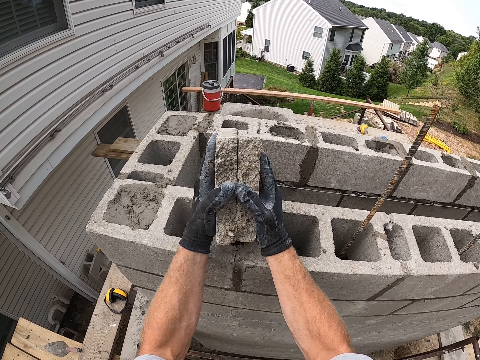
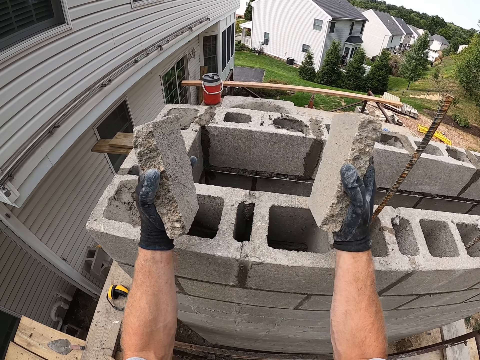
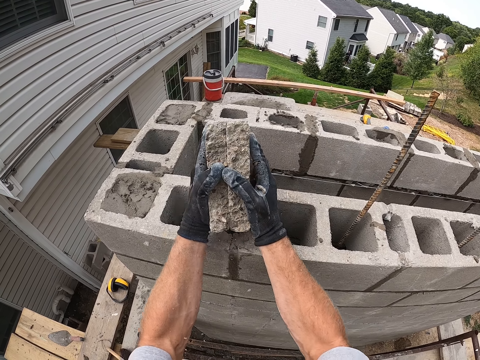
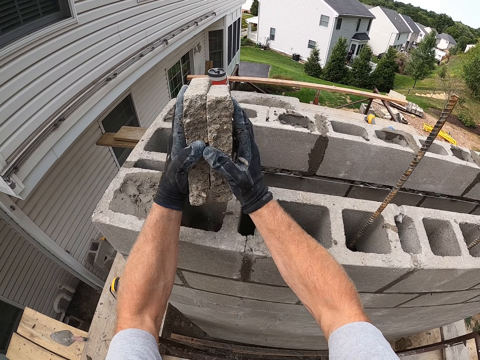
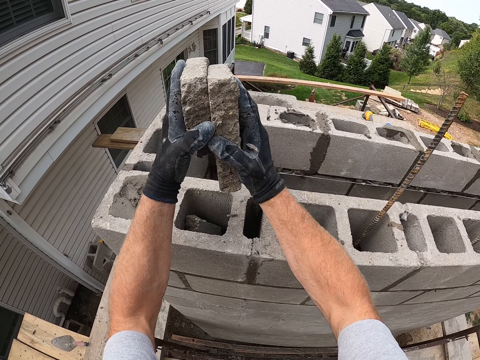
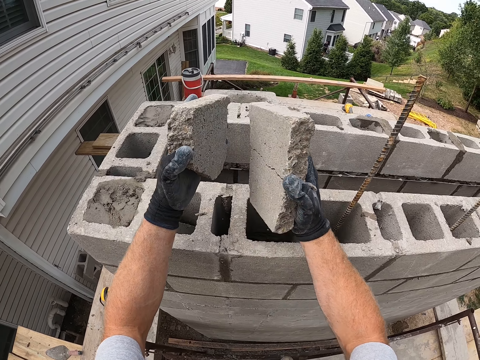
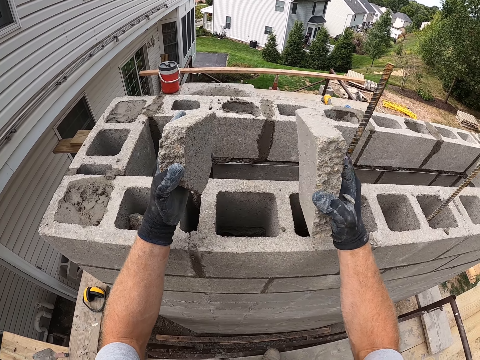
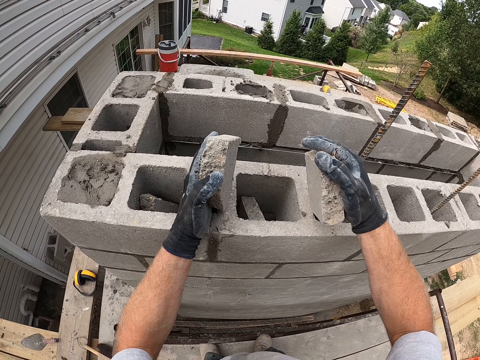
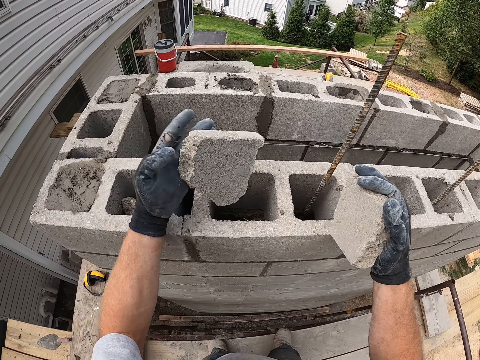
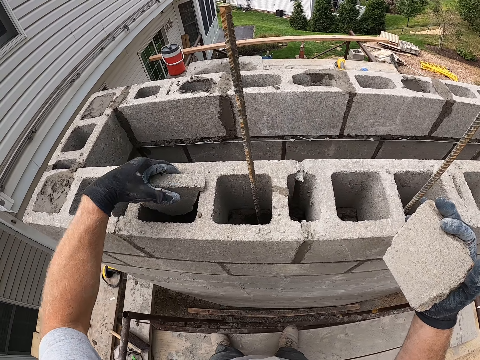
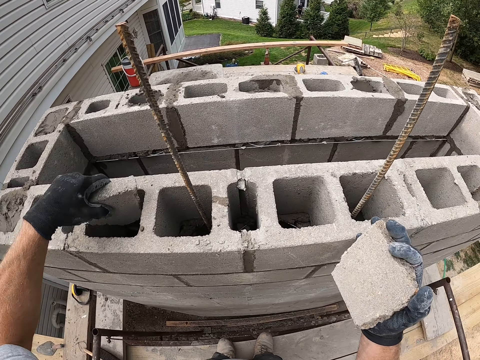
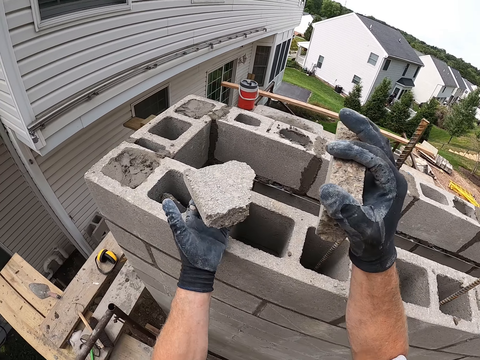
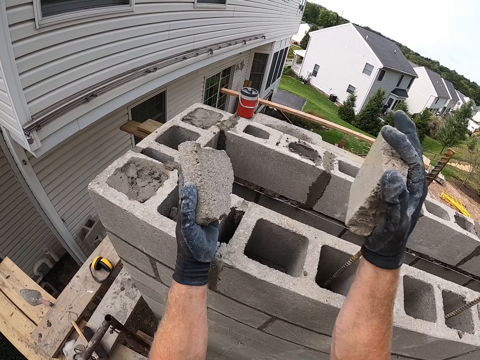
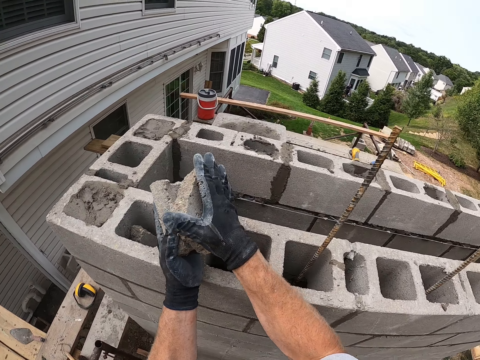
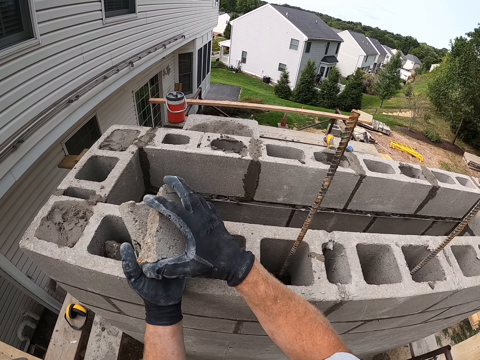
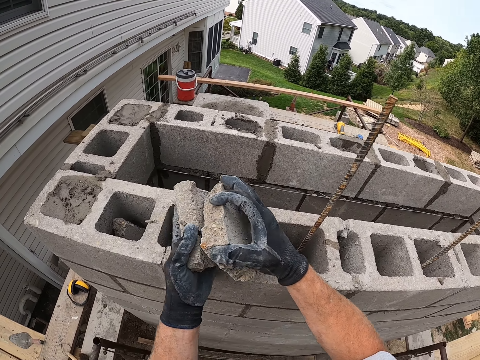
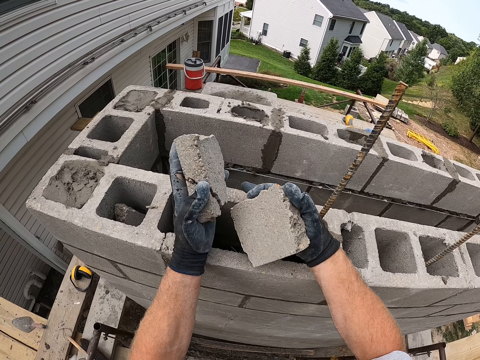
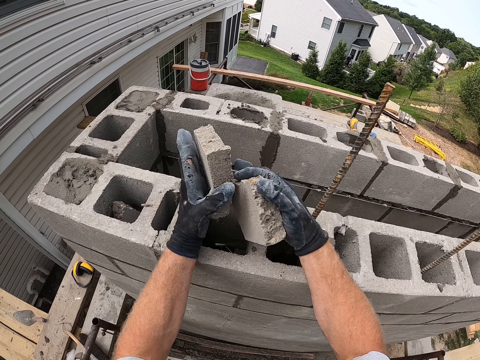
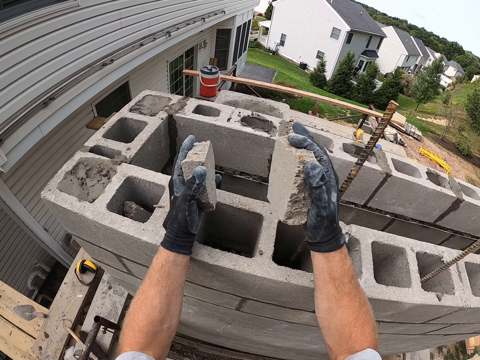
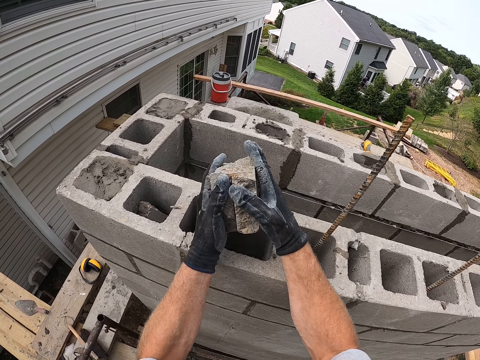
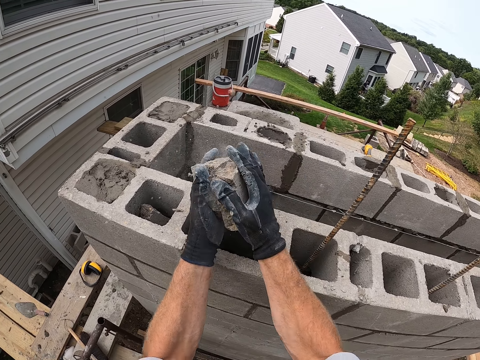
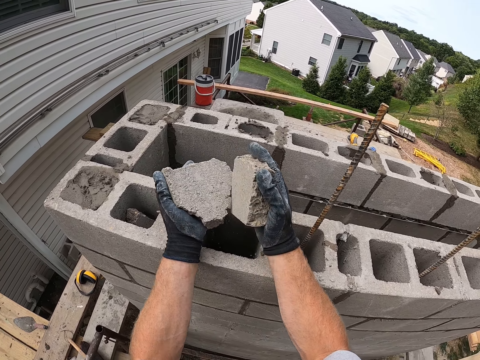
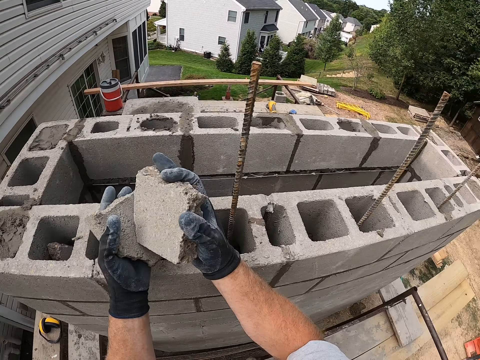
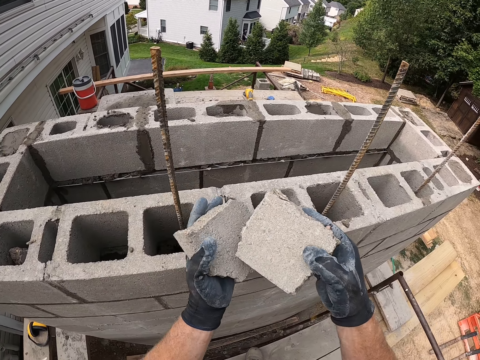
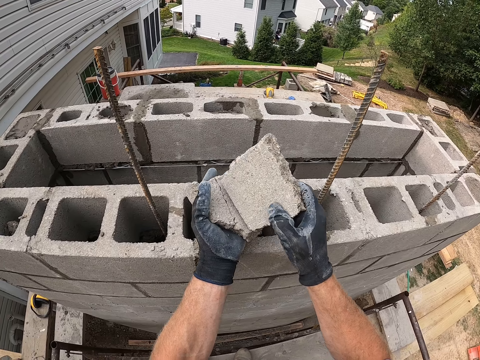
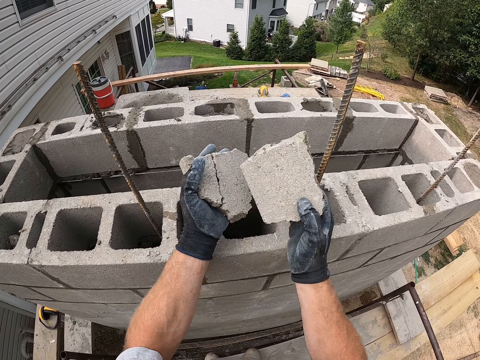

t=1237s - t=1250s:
The camera wearer drops pieces of the concrete blocks into the concrete blocks. He moves his hands. He puts concrete block pieces in the hollow block. He picks one concrete block piece. He hits the two concrete blocks together with both hands. He drops pieces of the concrete blocks into the concrete blocks. He hits the two concrete blocks together with both hands. He walks in the scaffolding. He hits the concrete blocks together. He passes the concrete block piece in the right hand.

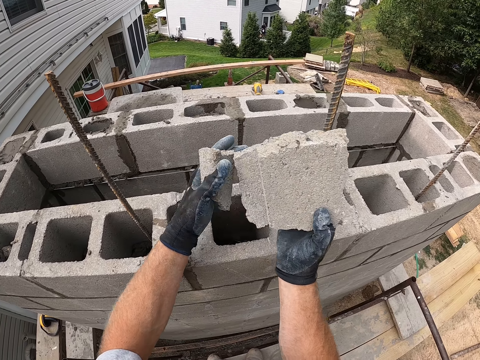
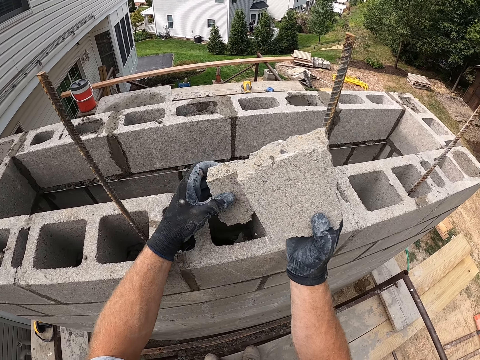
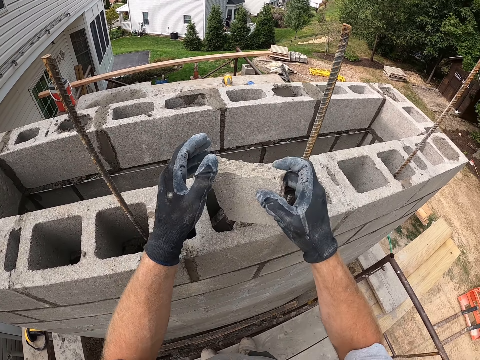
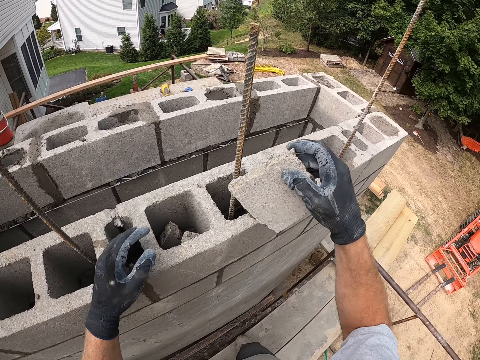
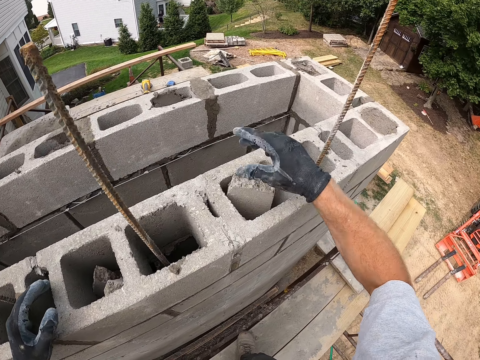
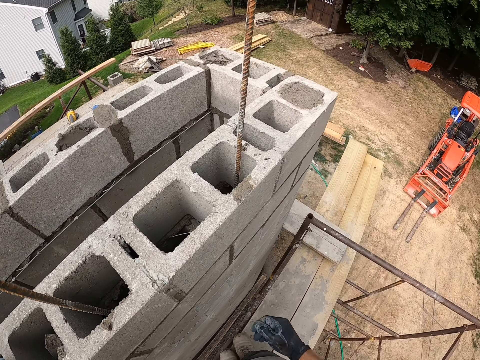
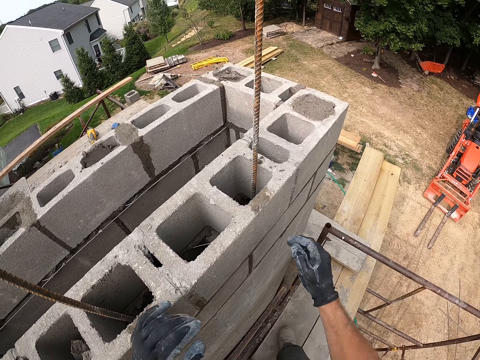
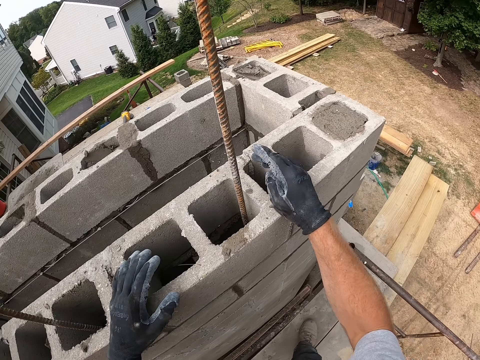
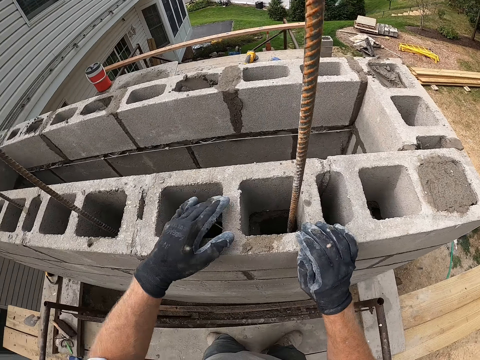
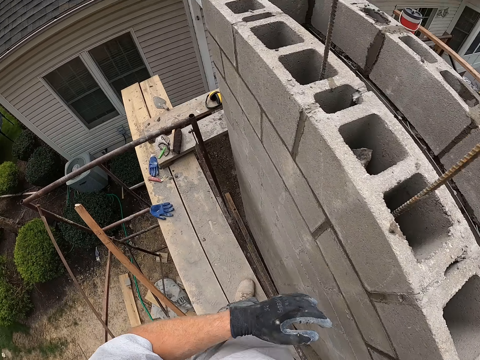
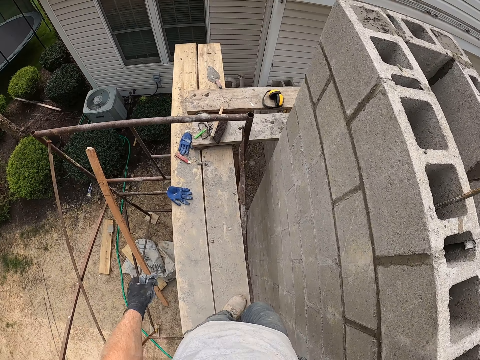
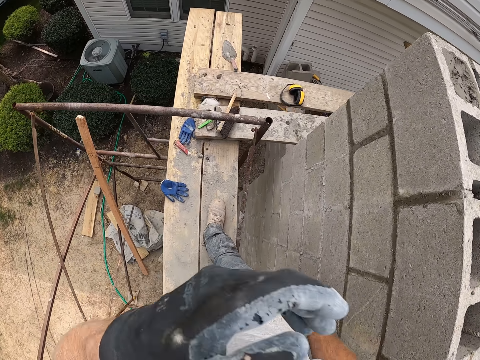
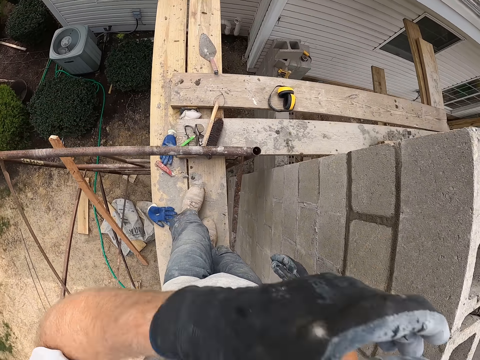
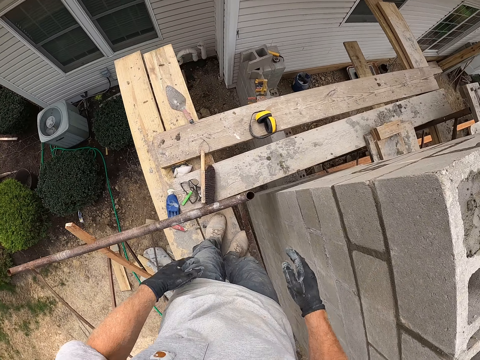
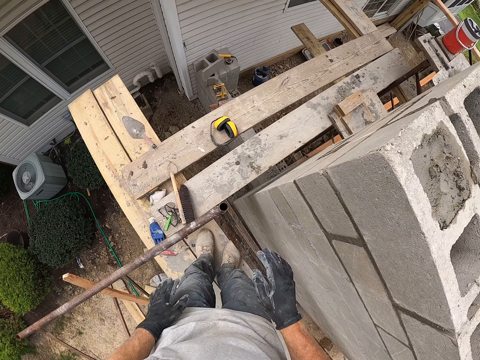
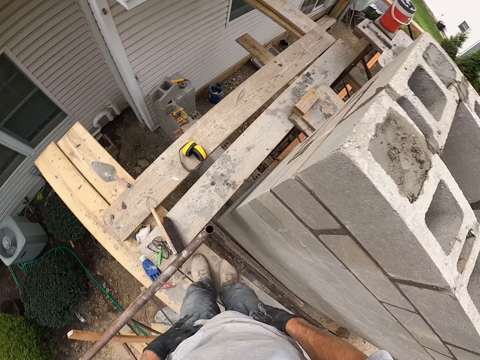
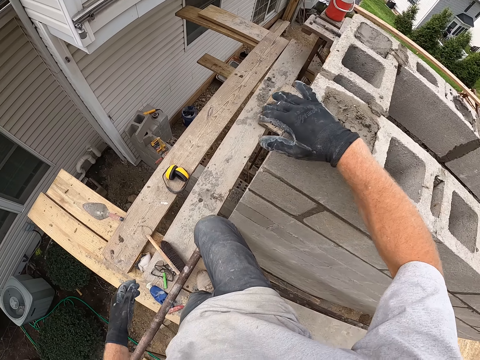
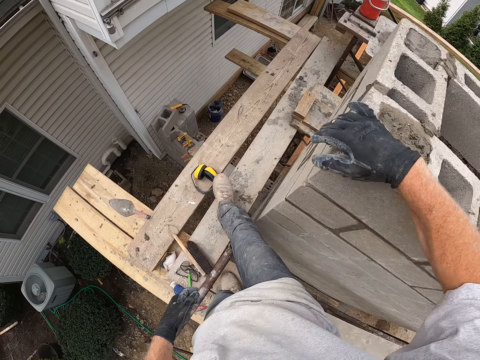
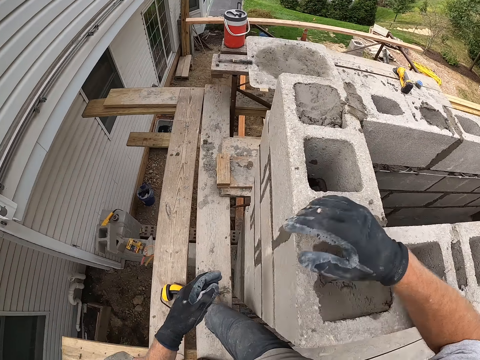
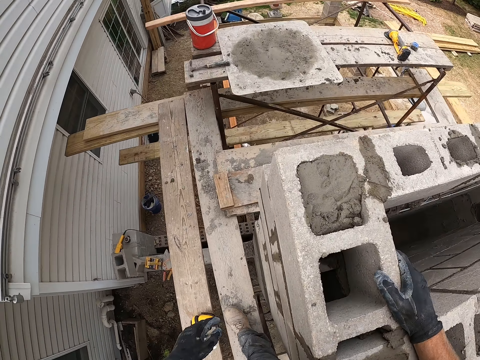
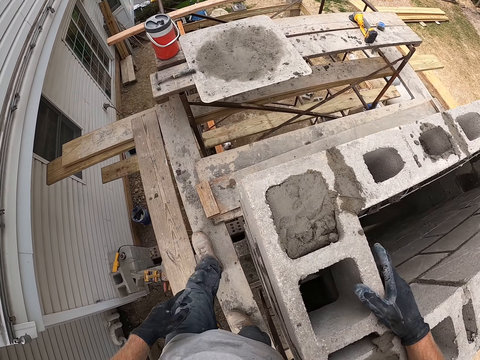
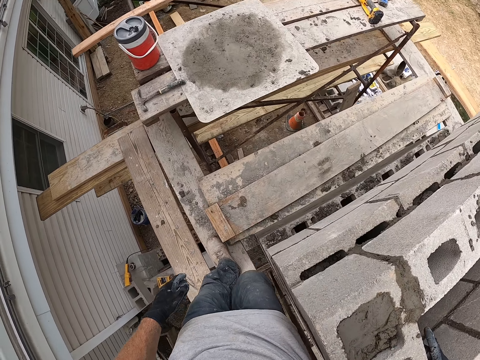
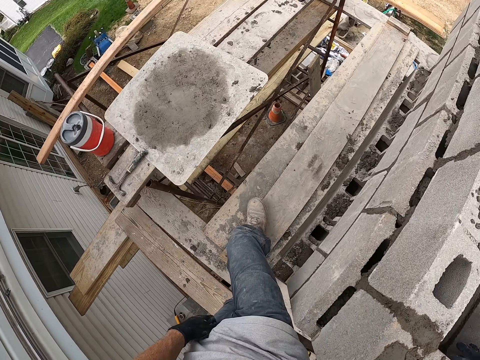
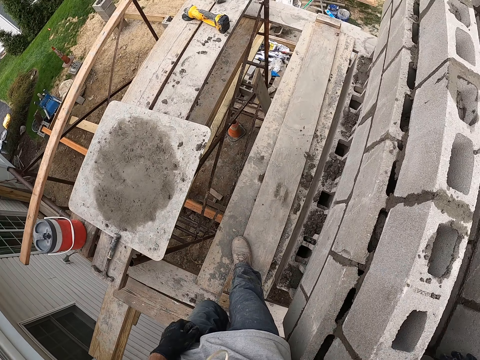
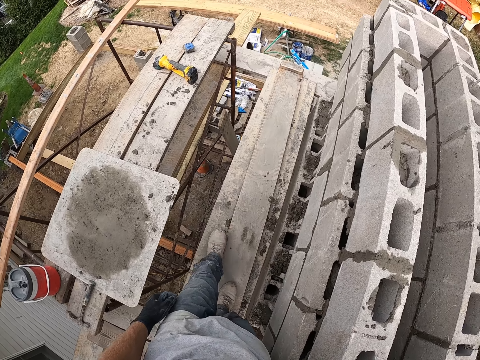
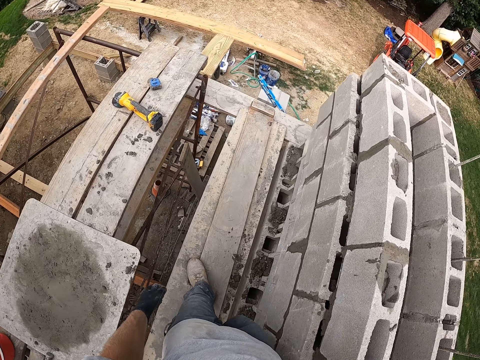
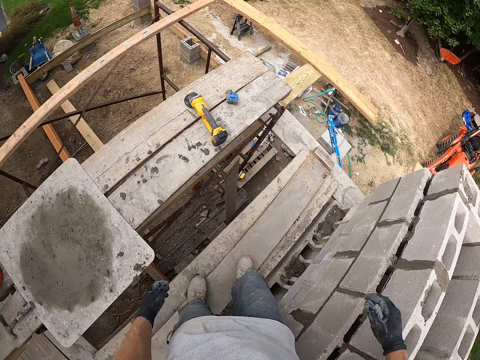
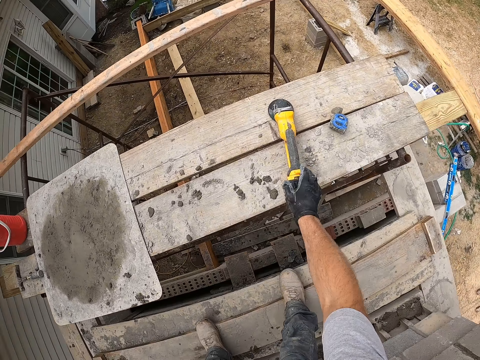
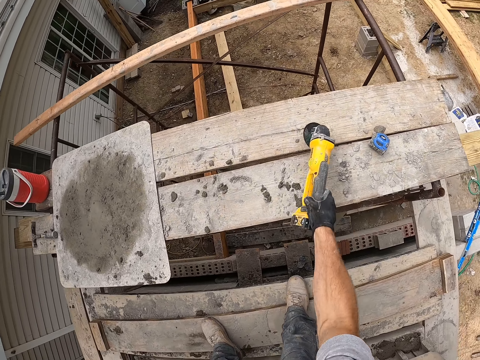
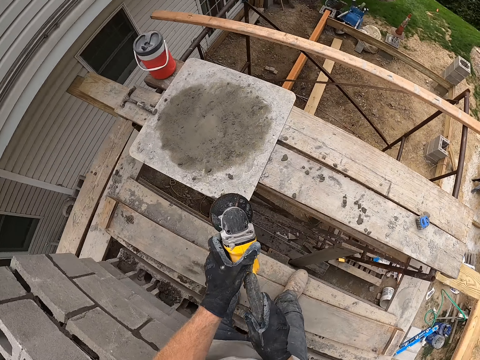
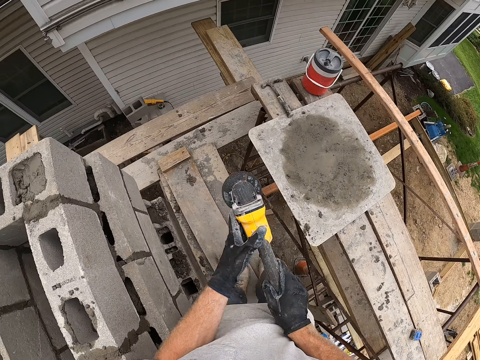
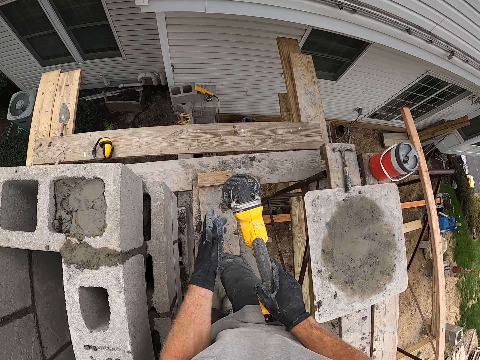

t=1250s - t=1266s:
The camera wearer drops pieces of the concrete blocks into the concrete blocks. He passes a concrete block piece in the left hand. He puts the concrete block piece in the hollow block. He holds the concrete block piece with both hands. He holds the concrete block piece with the right hand. He puts the concrete block piece in the hollow block. He walks on the scaffolding. He places his hands on the hollow blocks. He walks on the scaffolding. He touches his face with his left hand. He stands. He hits his hands on his legs. He rests his right hand on the concrete blocks. He walks on the scaffolding. He picks up an electric hand saw or cordless battery angle grinder from the wood plank with his right hand. He wipes the cordless battery angle grinder.
